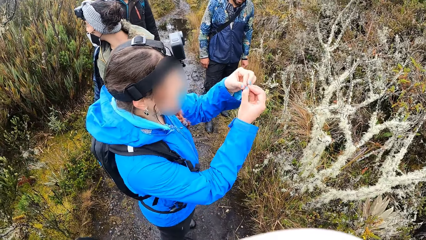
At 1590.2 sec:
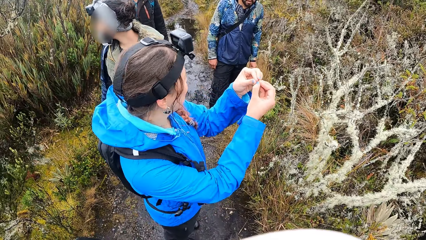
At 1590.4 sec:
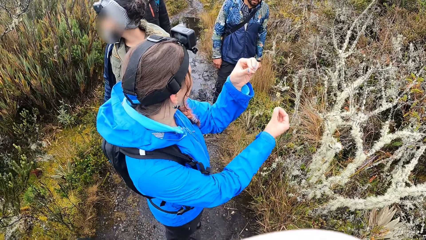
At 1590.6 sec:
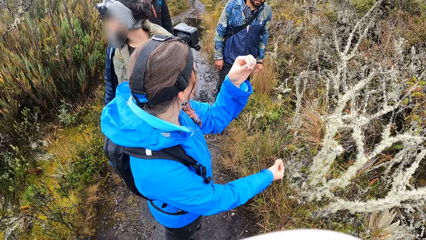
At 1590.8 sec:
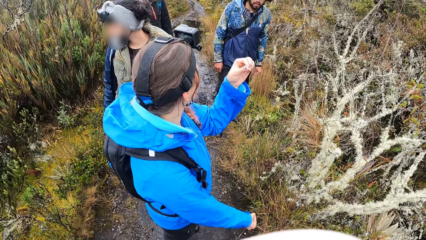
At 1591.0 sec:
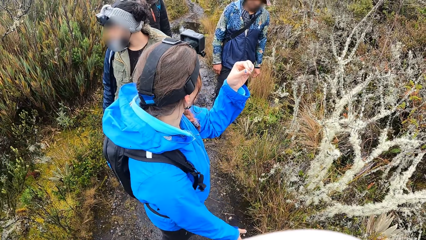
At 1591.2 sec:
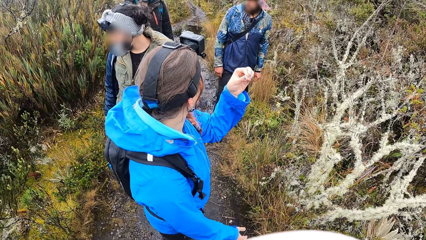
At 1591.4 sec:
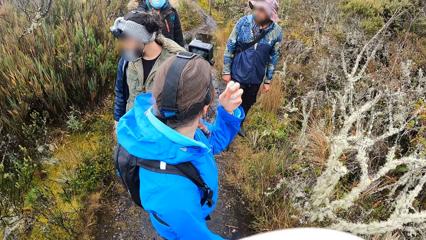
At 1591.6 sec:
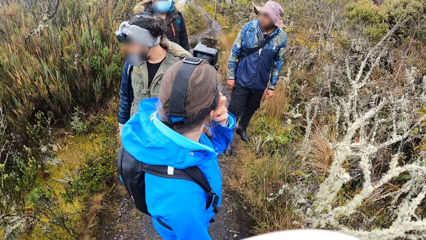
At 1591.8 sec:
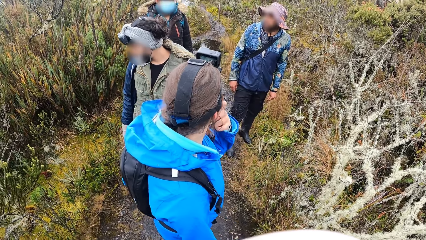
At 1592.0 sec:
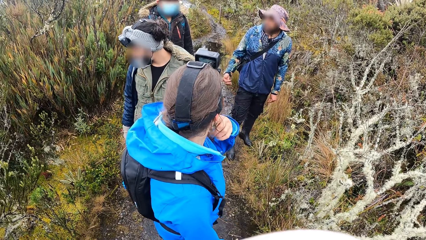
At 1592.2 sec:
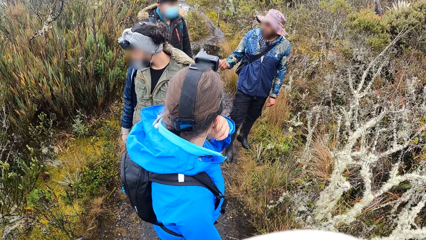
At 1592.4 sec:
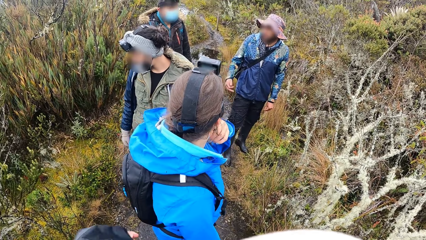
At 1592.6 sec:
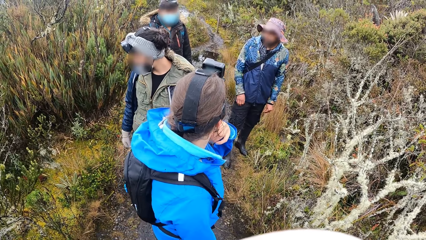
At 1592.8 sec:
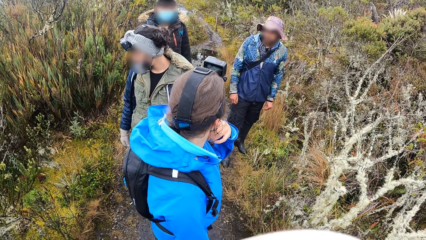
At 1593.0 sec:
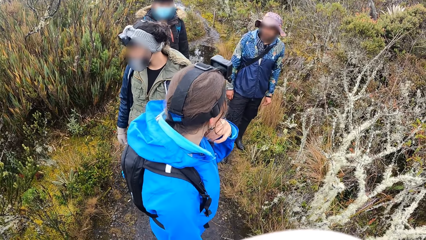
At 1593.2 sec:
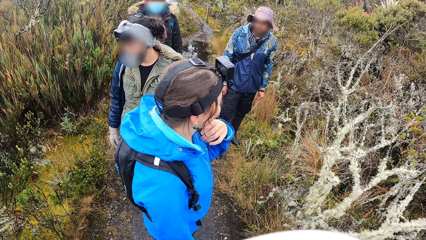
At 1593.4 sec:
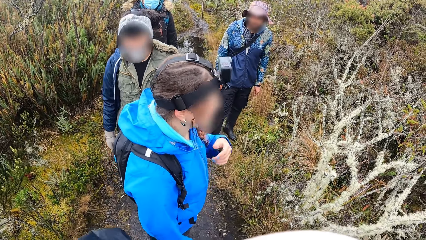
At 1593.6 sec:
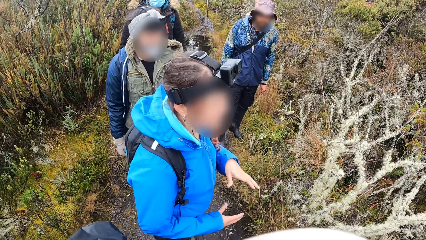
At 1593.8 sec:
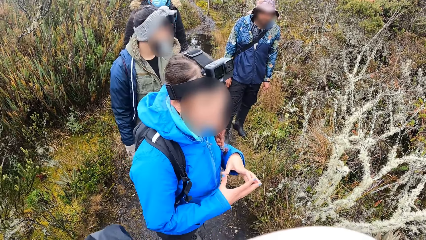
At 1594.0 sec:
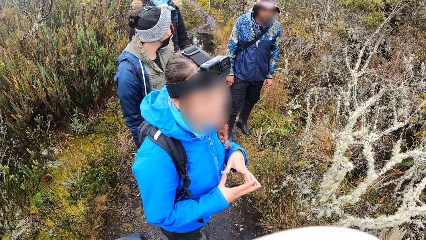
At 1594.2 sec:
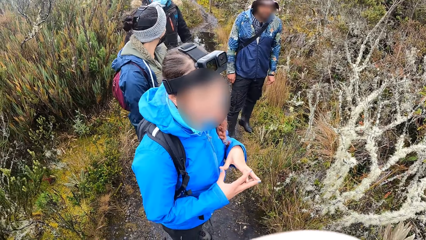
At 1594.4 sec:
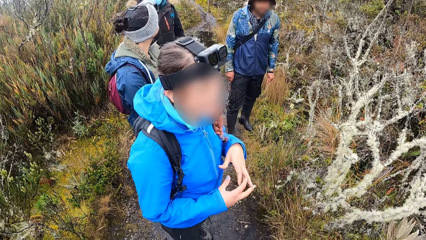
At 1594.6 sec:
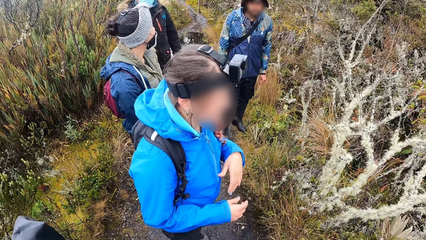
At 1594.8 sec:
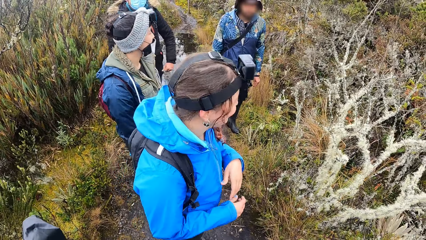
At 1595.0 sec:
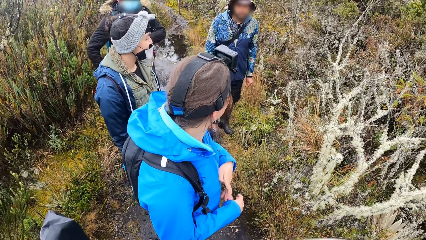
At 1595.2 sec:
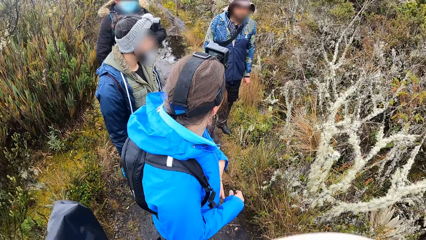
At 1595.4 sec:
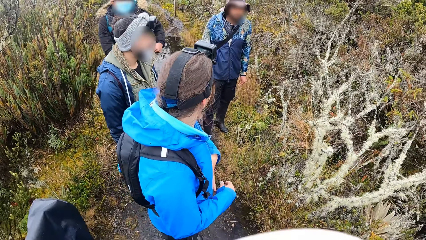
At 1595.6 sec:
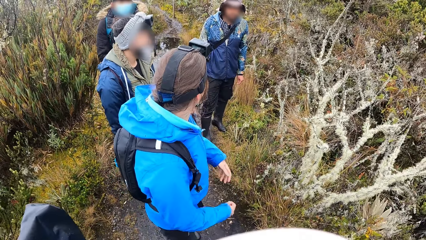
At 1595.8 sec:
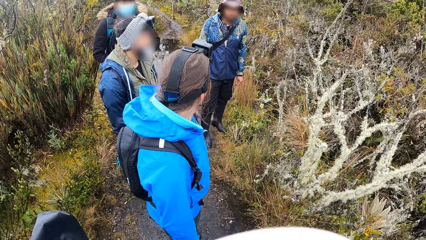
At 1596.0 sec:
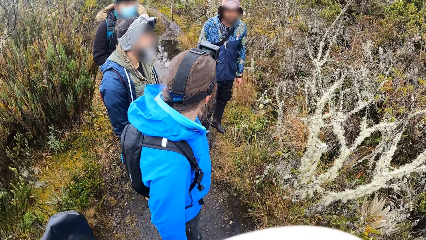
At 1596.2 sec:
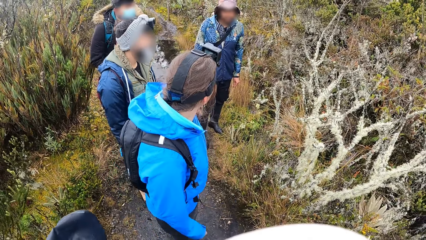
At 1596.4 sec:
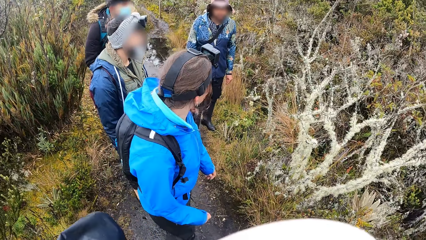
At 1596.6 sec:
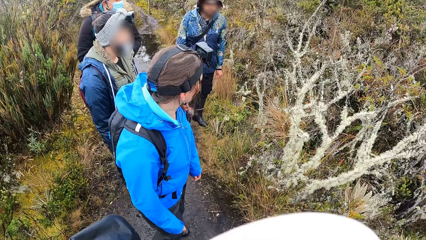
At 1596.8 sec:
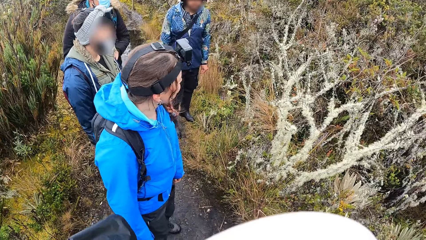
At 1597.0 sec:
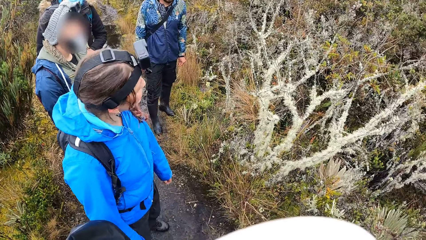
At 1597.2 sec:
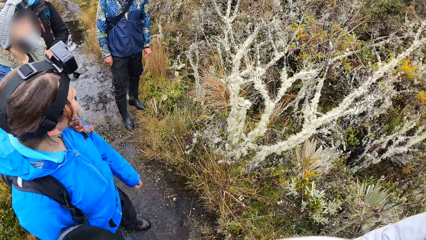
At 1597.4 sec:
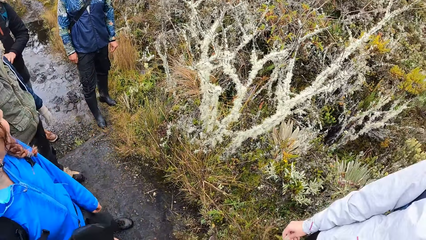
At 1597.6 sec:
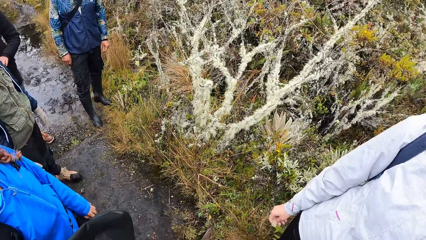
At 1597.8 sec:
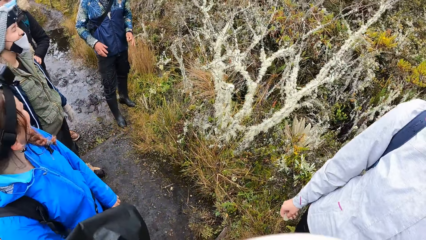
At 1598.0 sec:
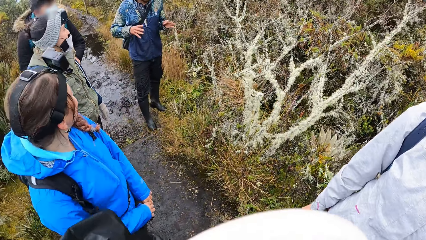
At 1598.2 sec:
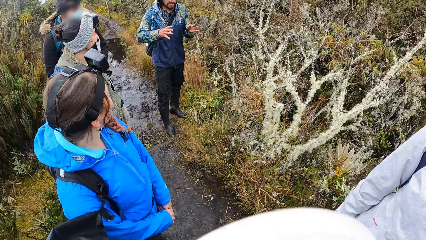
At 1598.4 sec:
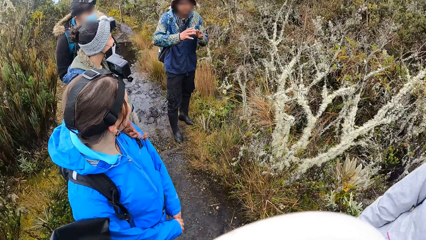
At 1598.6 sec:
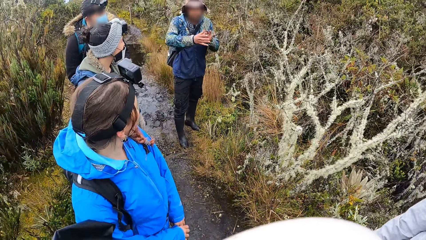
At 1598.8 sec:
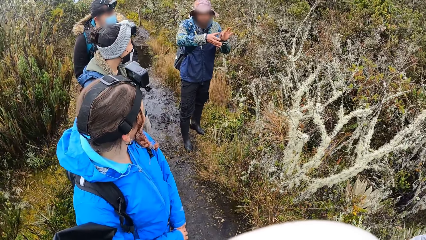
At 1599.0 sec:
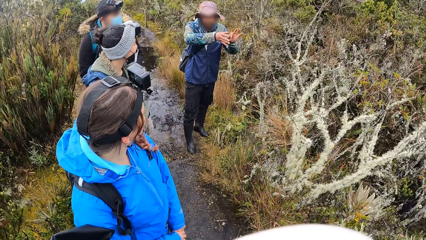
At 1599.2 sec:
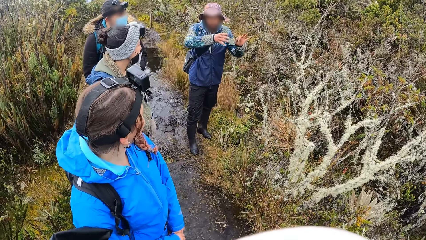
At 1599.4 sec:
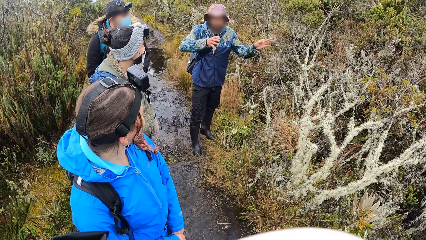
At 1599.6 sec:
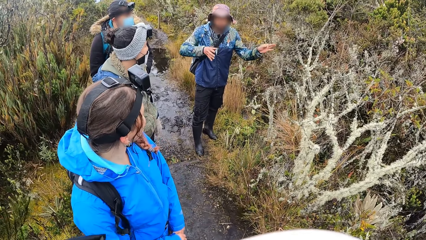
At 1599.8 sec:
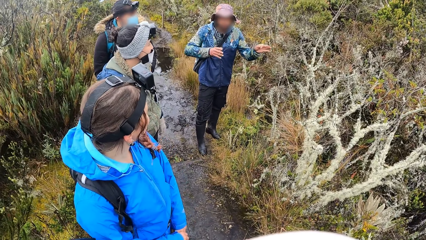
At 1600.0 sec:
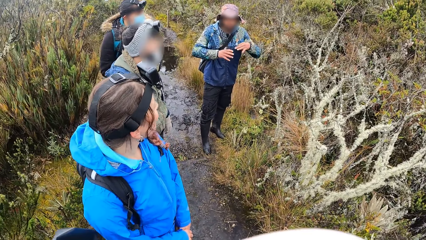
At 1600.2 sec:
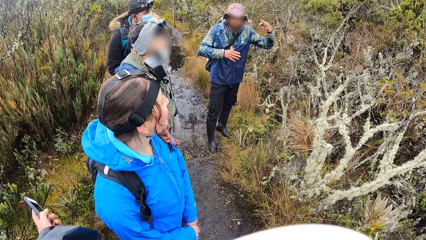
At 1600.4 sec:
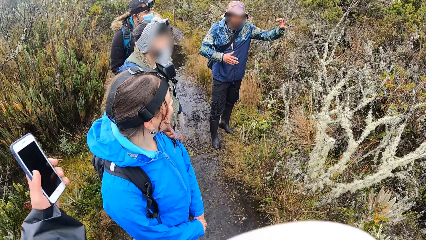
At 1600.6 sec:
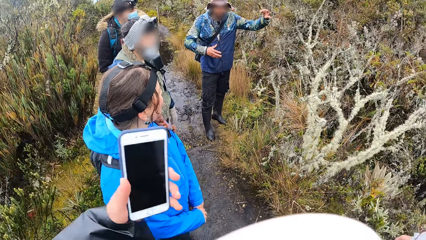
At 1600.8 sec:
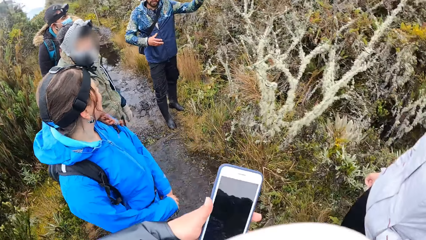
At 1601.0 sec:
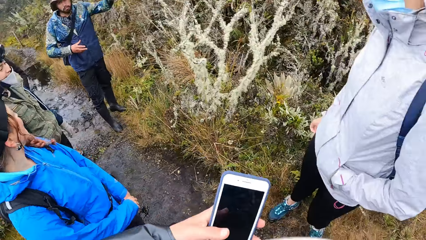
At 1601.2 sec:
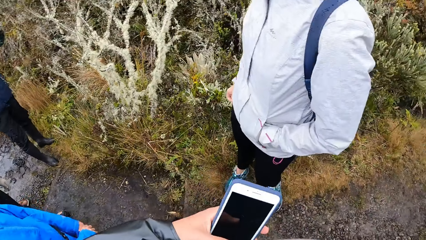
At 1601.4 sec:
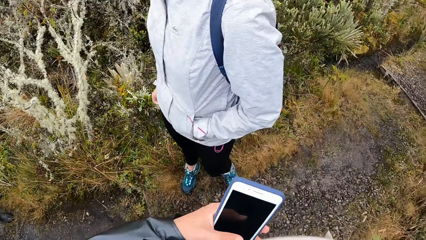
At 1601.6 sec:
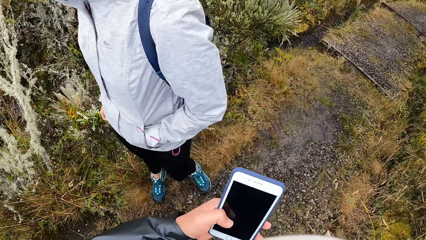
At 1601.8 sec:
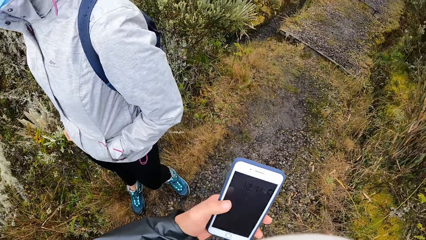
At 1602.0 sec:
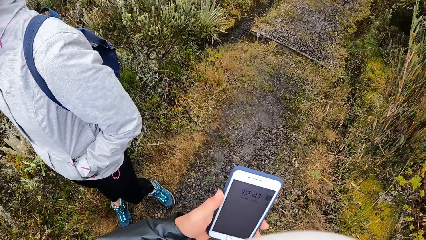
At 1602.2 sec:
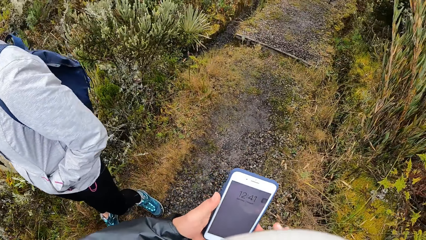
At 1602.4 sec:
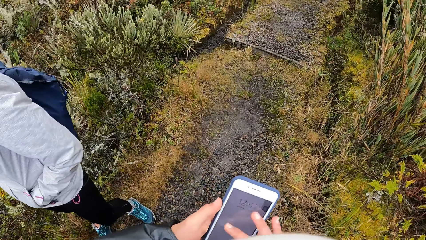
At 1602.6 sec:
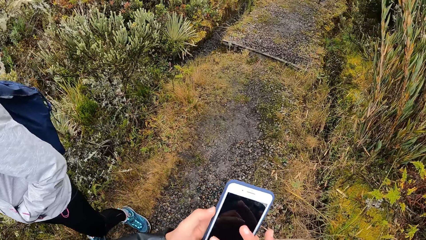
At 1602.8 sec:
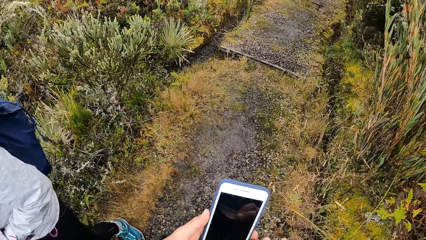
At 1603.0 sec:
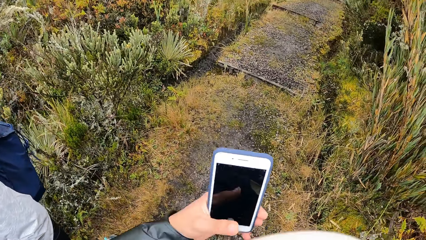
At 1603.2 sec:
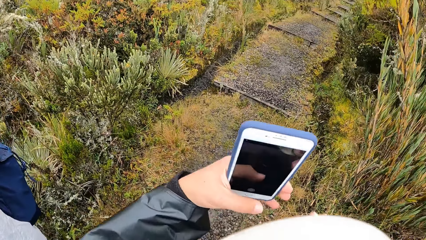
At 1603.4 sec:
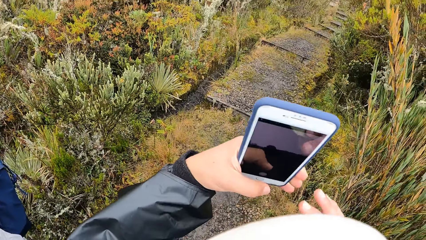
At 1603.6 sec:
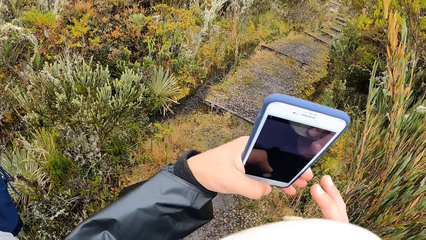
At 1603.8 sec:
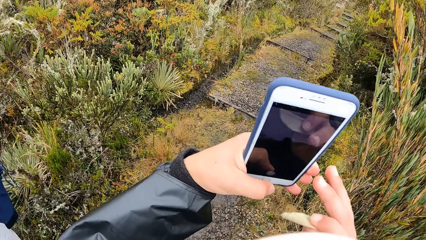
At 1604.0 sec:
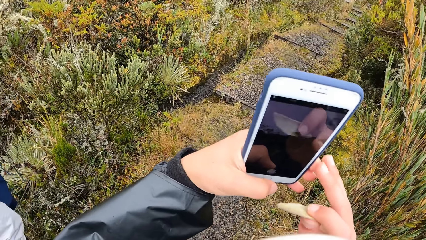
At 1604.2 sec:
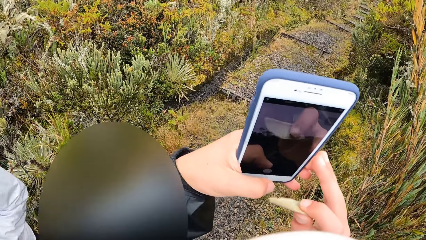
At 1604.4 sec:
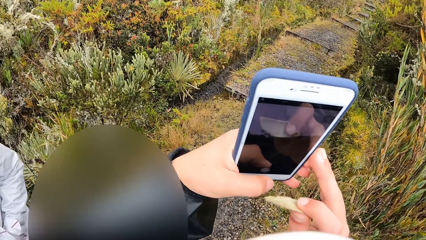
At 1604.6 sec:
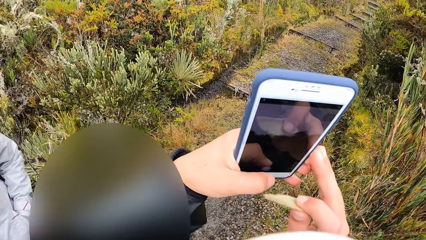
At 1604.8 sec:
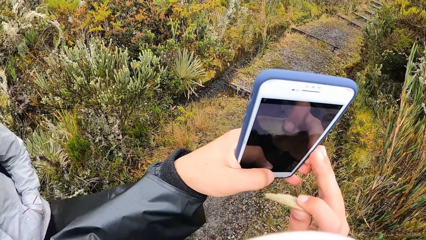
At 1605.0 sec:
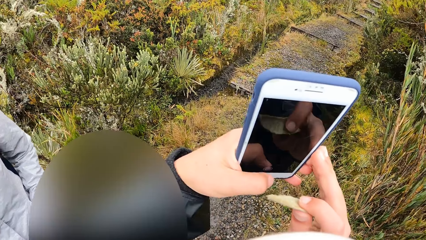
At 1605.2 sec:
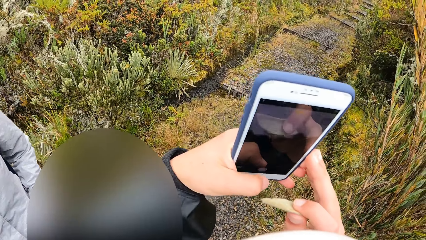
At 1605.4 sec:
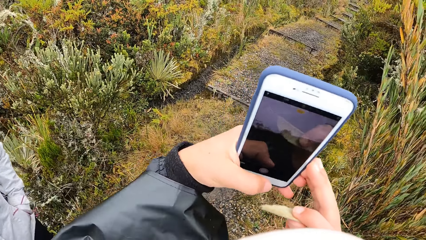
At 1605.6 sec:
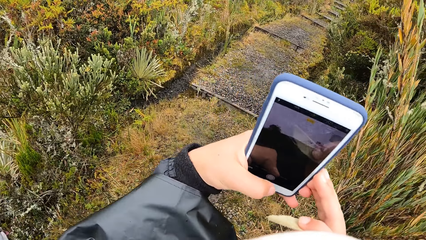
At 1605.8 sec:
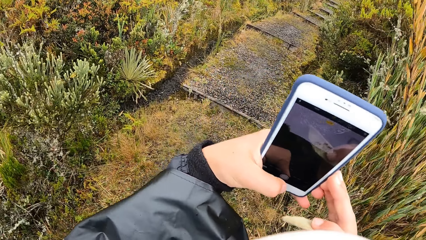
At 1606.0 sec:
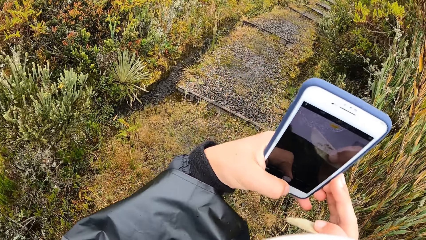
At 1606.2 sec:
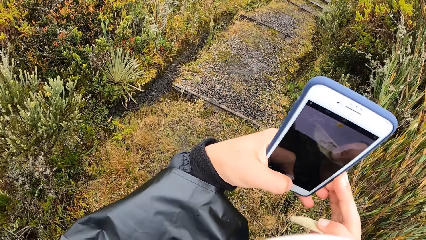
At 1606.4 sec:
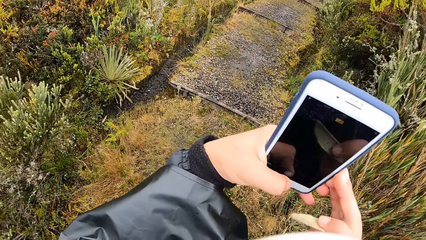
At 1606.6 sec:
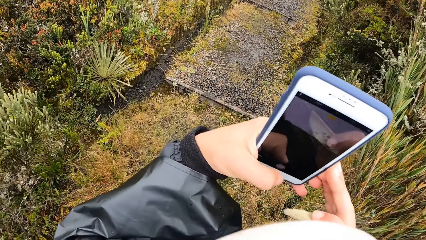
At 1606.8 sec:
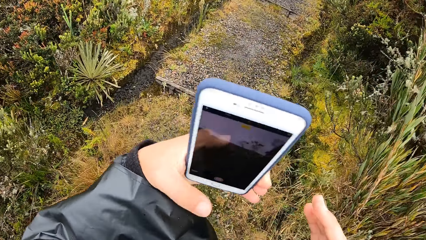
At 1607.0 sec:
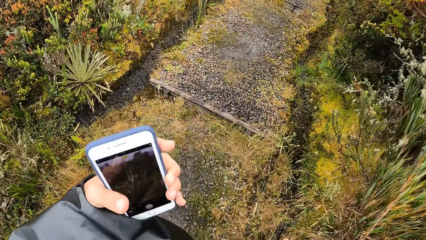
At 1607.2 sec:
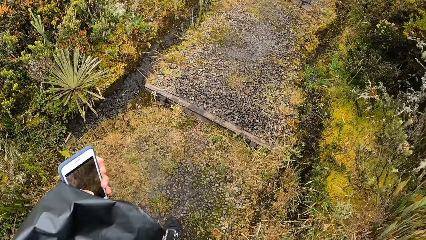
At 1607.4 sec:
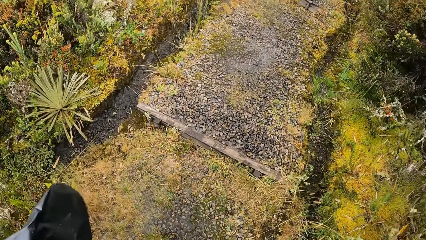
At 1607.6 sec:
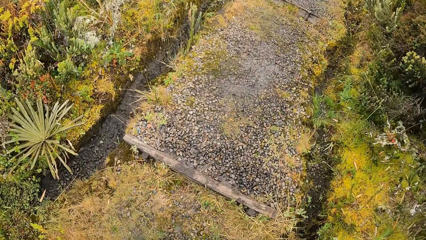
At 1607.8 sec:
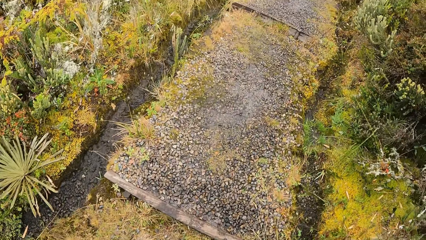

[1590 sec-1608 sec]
The camera wearer holds out her phone with her left hand. She operates the phone with her left hand. She takes a picture with the phone in both hands. She takes a picture again. She drops the phone in her left hand to her left side.
